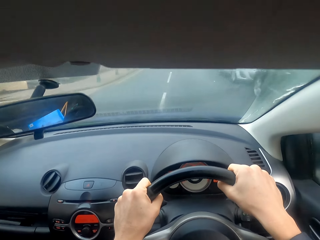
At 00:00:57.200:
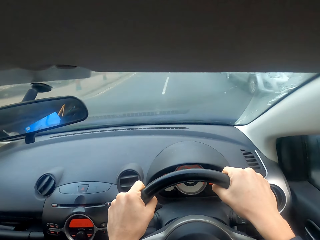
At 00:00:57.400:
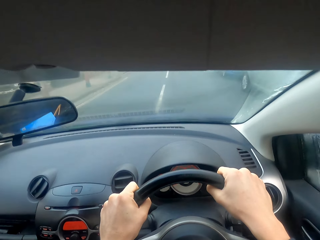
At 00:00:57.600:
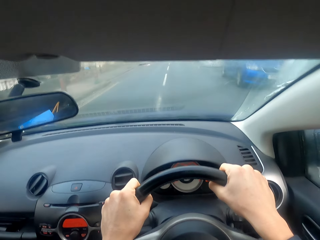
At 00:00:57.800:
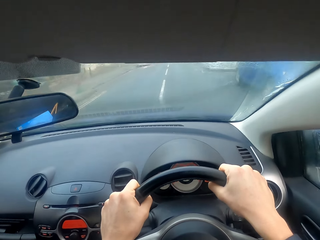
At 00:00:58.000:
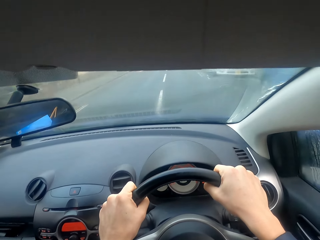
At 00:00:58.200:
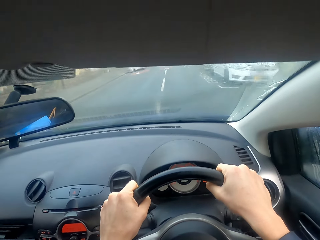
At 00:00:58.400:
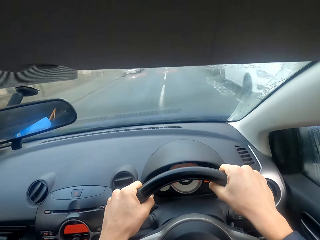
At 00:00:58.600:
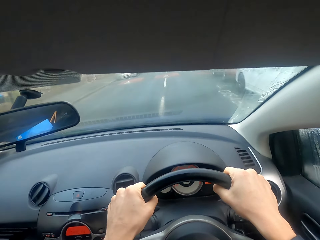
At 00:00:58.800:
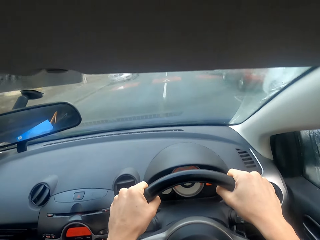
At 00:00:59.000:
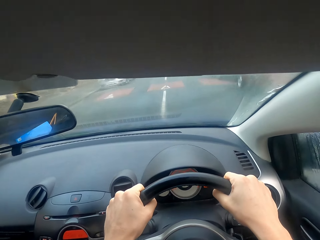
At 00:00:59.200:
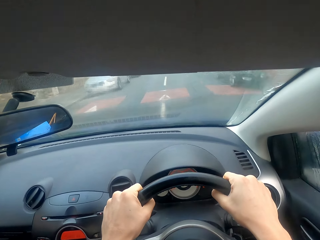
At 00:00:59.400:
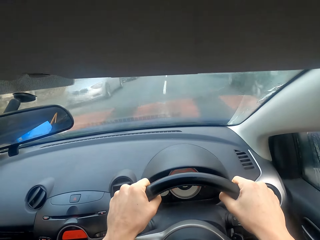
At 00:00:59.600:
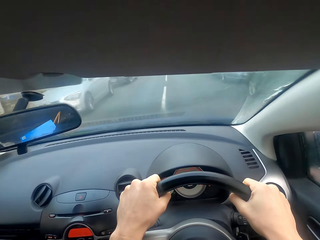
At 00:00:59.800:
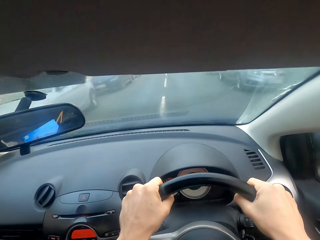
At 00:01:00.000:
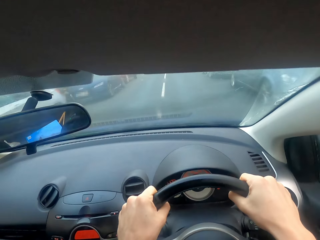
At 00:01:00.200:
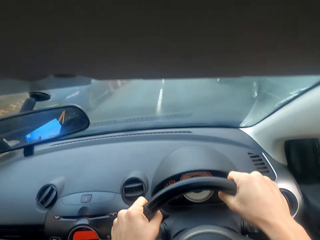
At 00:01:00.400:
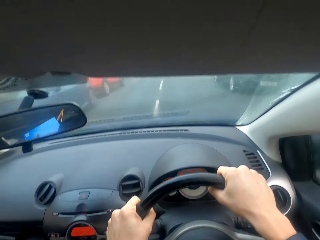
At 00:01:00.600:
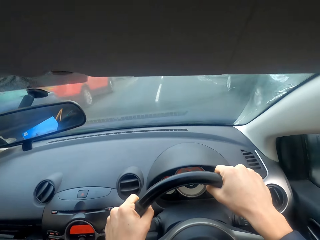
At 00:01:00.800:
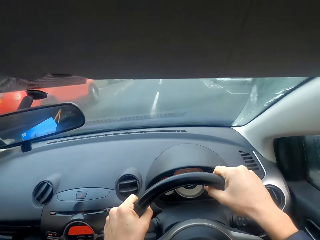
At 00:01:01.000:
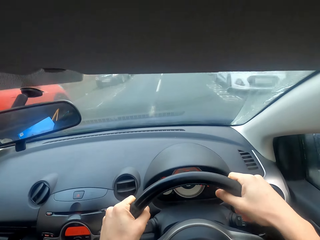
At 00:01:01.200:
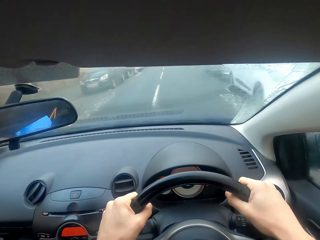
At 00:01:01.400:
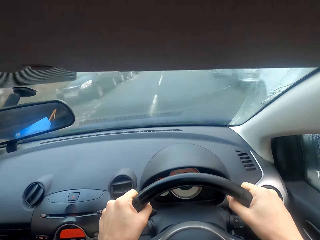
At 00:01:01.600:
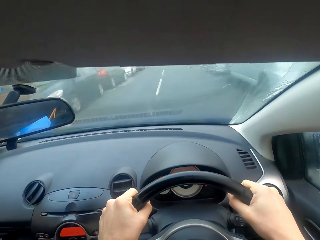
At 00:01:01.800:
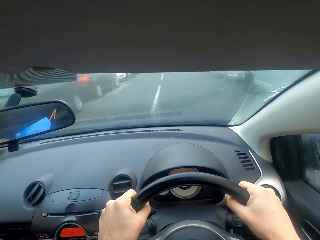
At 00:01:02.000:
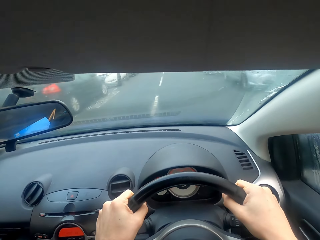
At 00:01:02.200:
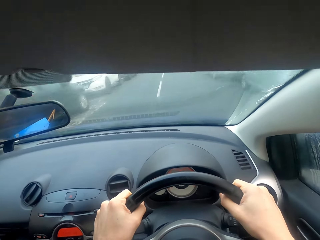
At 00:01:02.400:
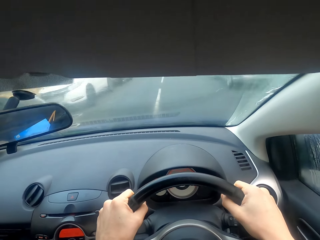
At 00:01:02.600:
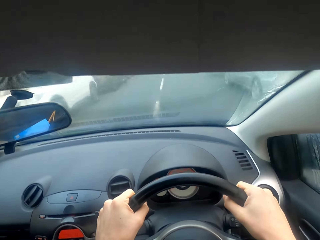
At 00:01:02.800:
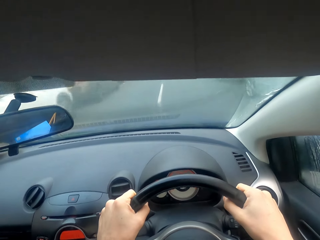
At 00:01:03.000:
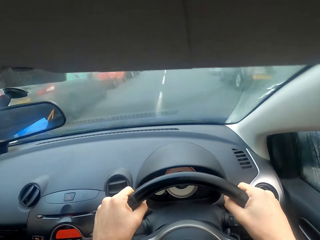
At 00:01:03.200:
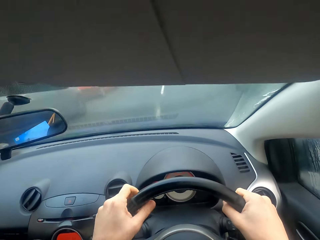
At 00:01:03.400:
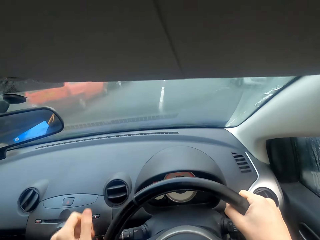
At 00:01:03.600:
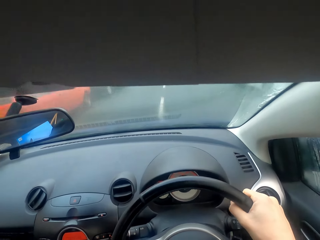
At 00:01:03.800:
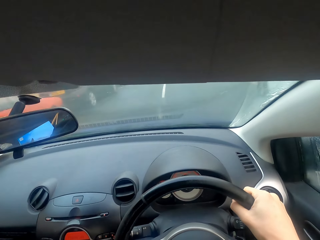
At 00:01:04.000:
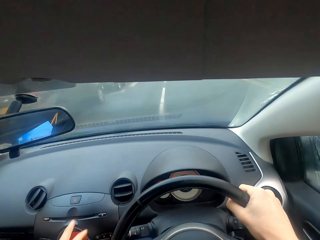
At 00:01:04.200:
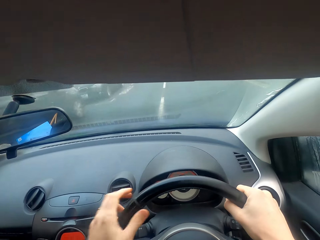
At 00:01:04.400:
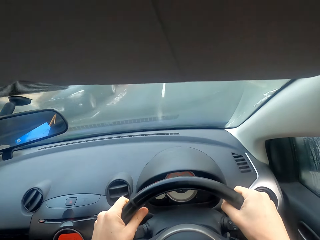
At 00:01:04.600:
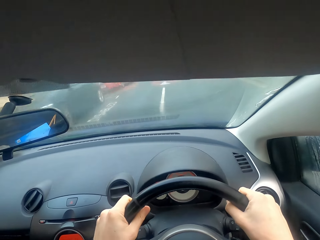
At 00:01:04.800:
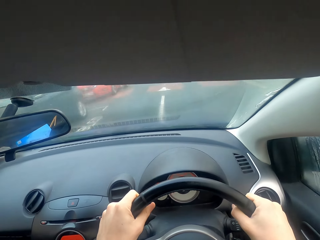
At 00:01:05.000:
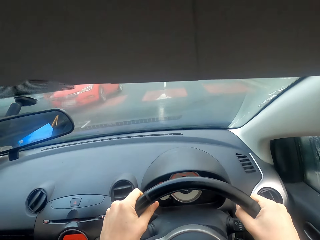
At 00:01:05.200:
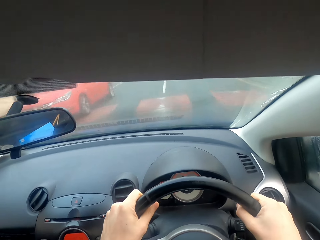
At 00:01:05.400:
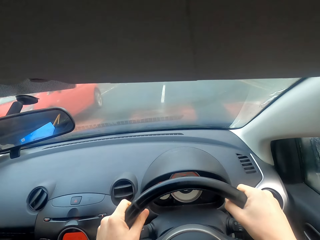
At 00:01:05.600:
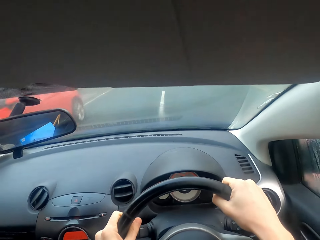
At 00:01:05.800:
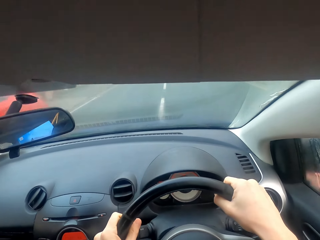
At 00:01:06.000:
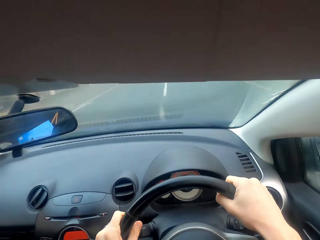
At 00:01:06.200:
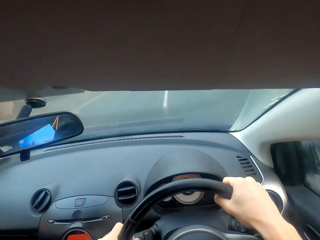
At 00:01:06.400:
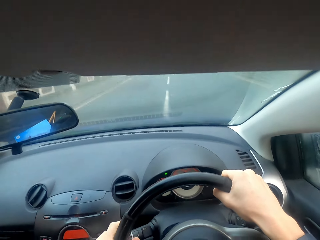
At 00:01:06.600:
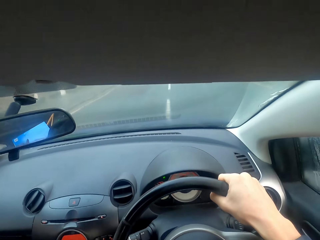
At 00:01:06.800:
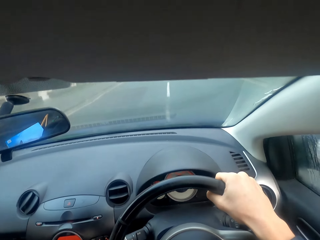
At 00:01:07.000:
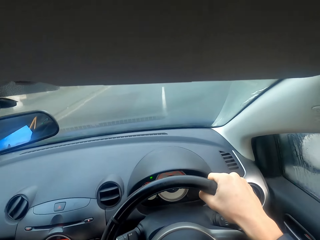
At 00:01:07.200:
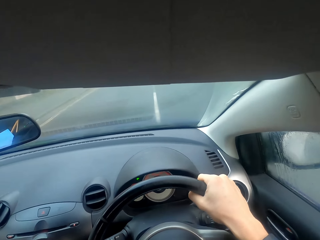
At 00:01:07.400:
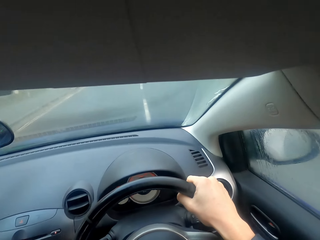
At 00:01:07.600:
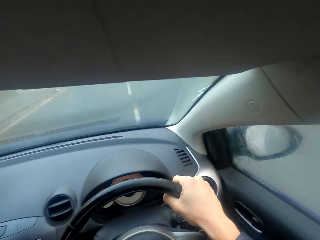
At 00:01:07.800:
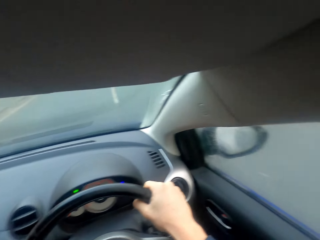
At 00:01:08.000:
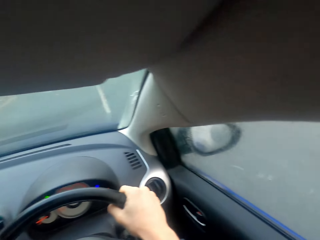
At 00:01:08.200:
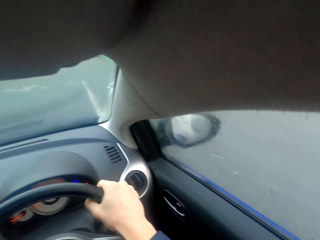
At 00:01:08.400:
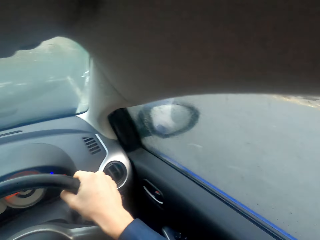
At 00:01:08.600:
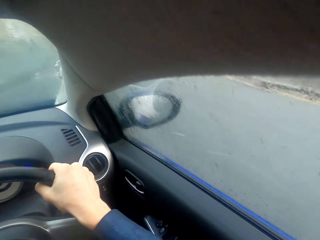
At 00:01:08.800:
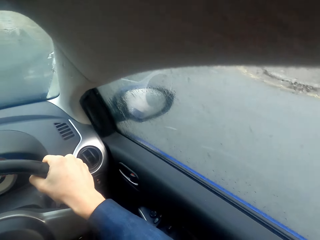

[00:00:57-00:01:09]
The camera wearer changes the gear and drives the car.

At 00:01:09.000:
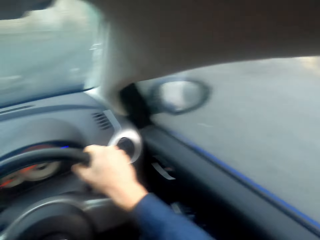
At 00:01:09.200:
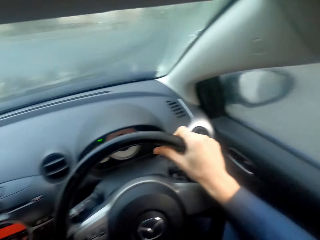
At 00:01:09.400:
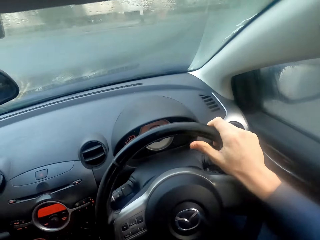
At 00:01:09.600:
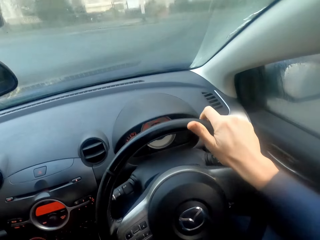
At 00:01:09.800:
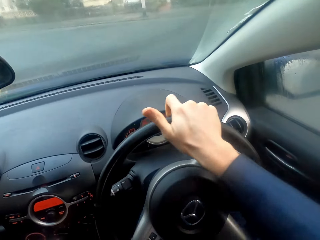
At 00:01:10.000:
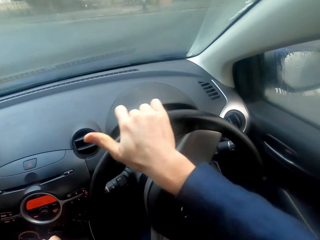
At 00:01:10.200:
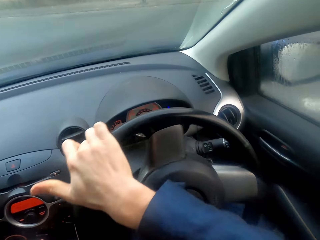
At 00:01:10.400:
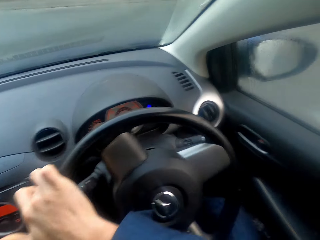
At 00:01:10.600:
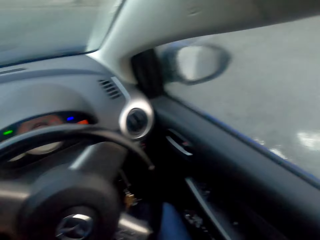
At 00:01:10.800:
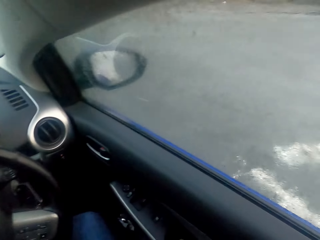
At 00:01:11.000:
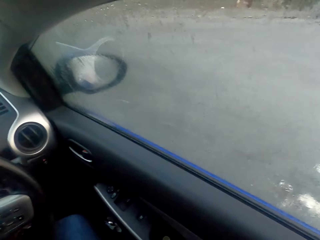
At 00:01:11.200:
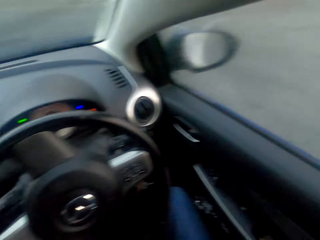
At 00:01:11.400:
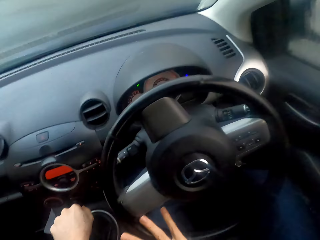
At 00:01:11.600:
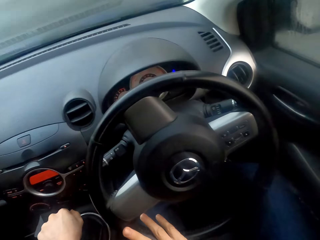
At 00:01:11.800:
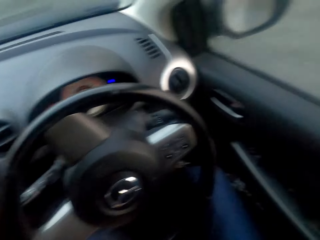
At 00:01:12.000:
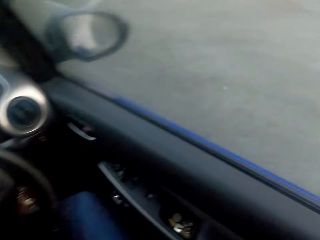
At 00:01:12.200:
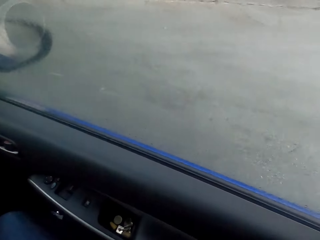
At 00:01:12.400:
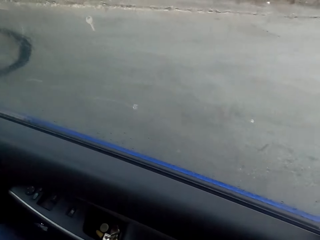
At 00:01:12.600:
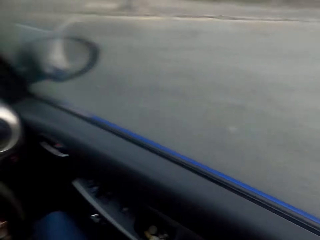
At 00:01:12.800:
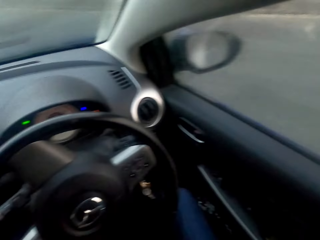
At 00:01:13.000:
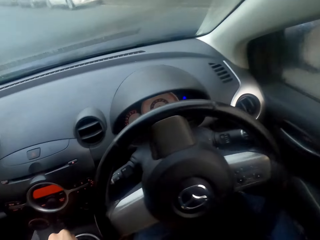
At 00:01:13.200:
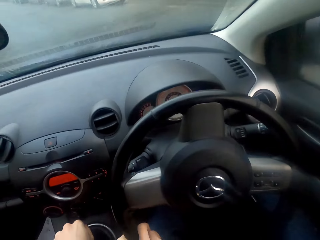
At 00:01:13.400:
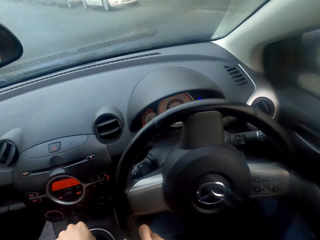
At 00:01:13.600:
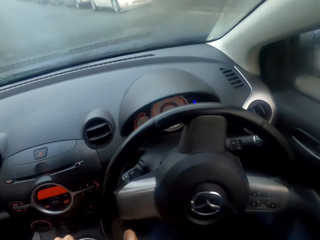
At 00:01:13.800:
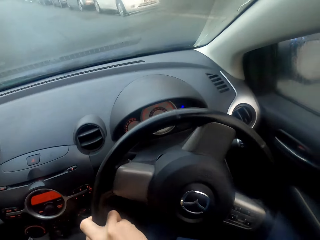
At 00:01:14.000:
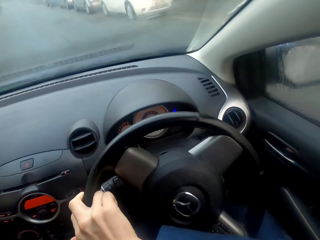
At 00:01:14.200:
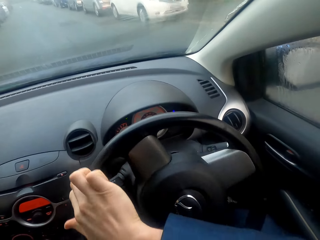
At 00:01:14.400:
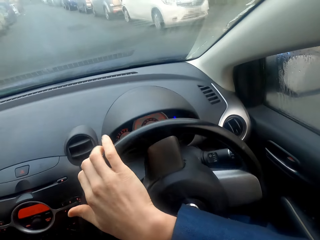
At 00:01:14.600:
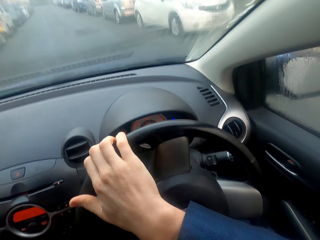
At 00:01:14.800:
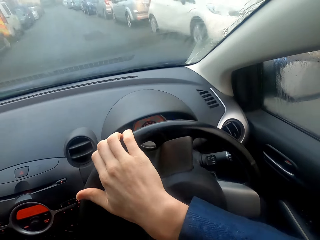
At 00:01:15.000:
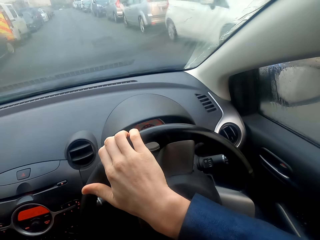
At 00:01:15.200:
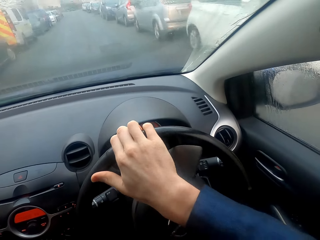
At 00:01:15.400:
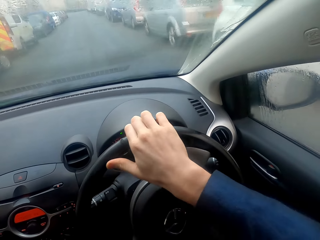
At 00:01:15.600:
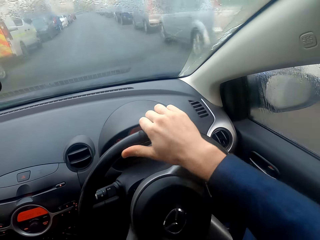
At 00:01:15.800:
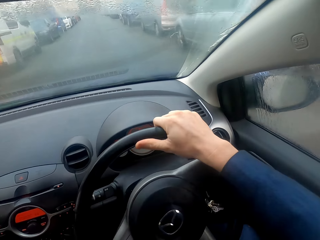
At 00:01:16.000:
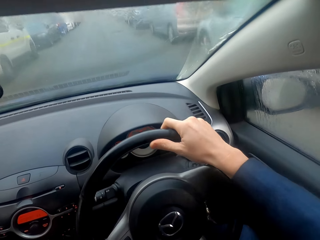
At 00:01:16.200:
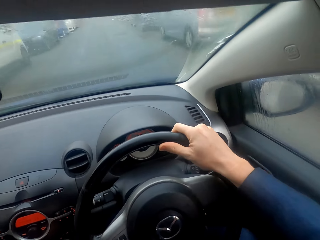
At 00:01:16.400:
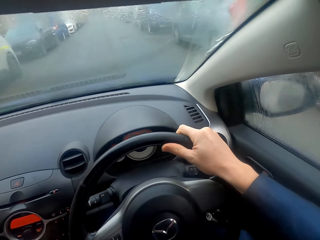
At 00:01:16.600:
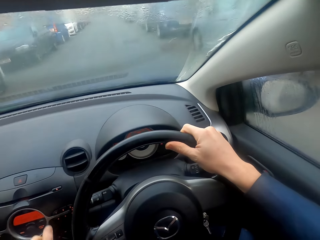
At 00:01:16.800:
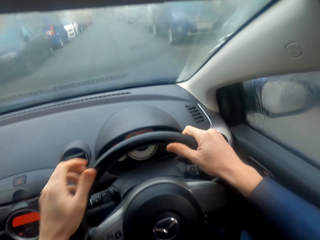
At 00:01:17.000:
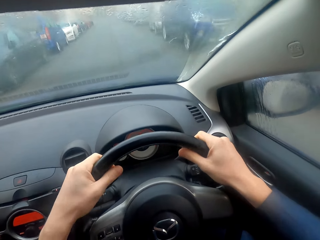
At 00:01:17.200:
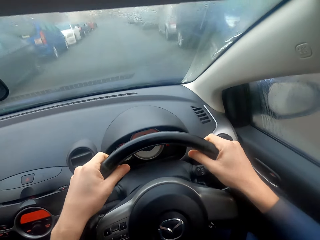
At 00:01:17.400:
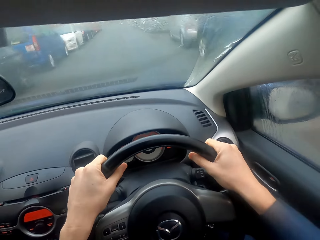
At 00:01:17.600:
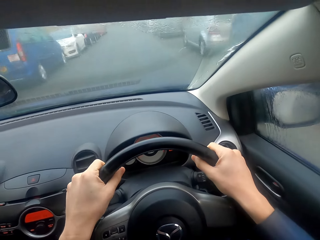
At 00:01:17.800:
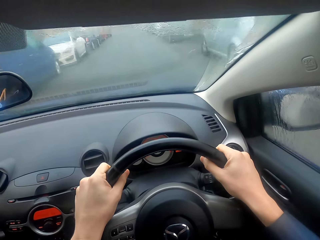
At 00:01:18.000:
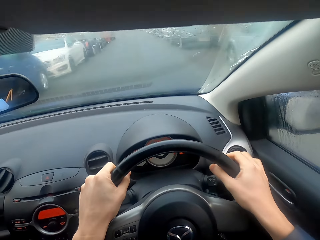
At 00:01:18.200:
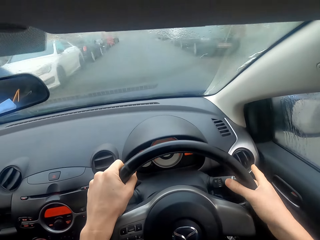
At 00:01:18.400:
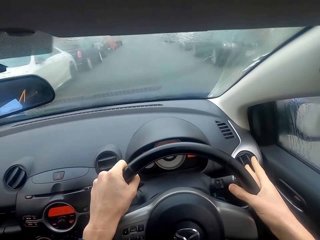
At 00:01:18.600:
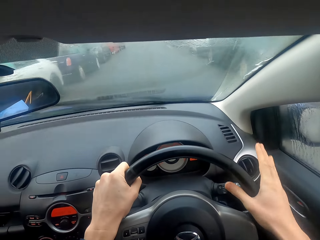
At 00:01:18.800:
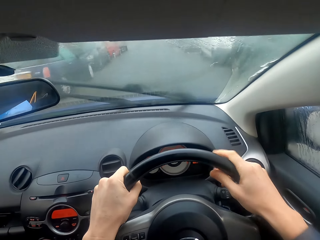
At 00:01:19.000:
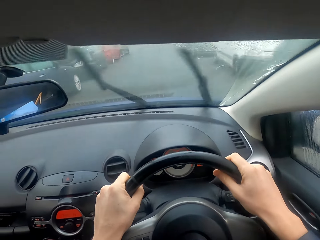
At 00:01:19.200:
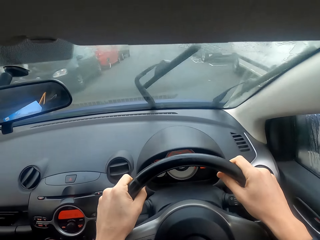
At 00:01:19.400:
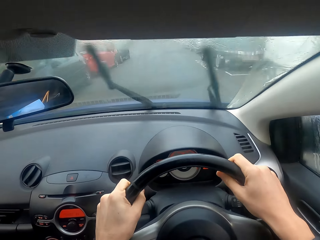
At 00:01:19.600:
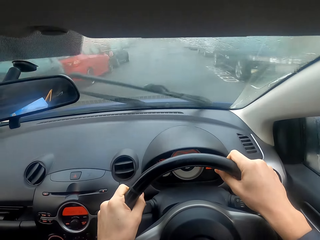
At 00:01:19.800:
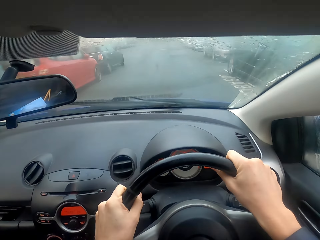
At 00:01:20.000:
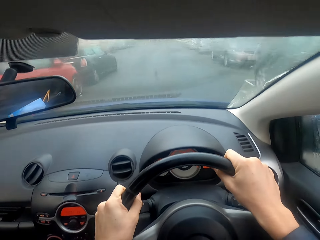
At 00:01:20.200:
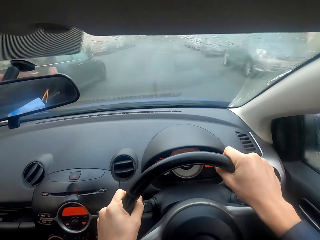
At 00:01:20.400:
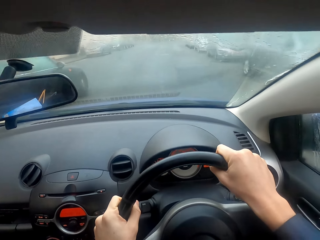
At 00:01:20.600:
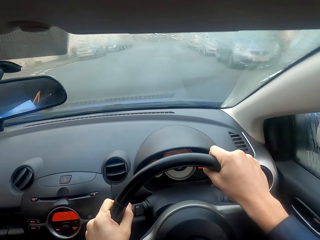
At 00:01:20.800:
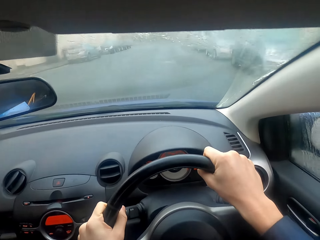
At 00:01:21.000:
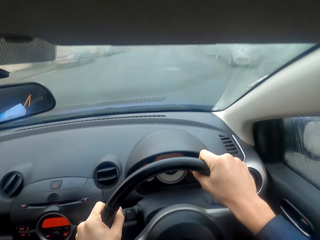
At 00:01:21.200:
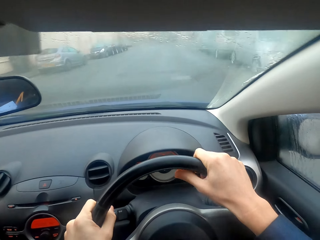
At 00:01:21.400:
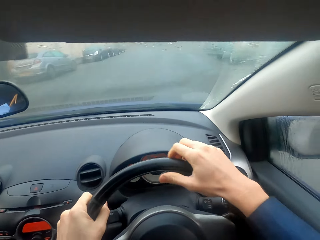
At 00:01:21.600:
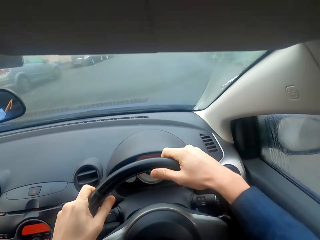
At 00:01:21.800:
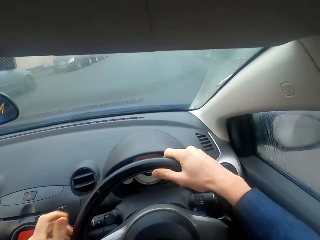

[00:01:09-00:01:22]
The camera wearer presses the windscreen wiper button and drives the car.
